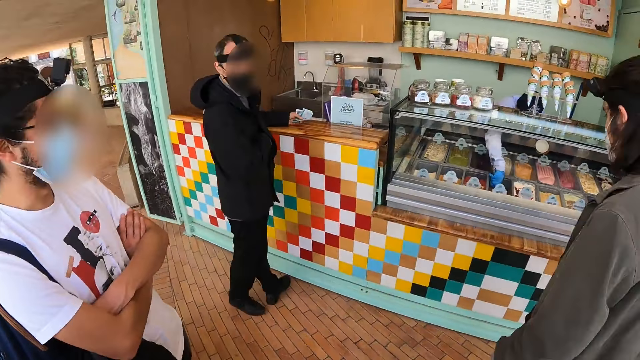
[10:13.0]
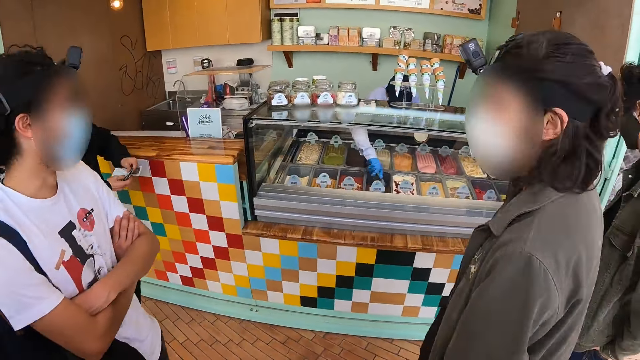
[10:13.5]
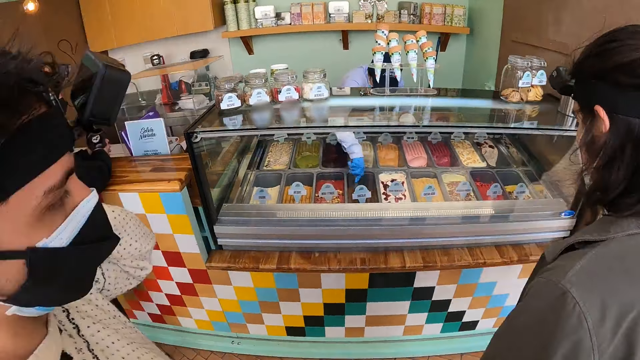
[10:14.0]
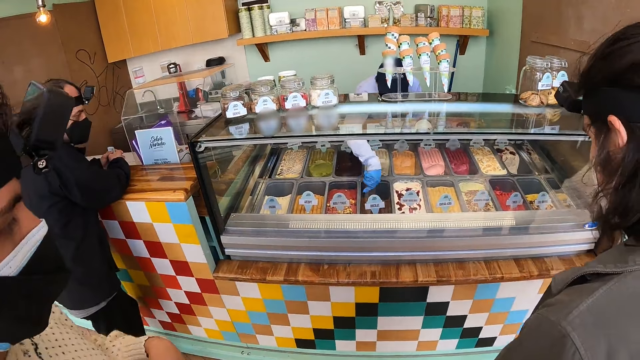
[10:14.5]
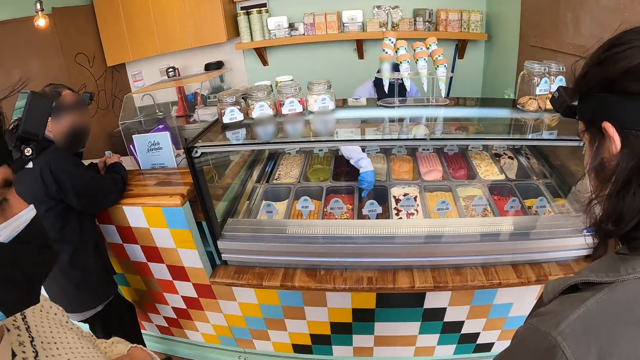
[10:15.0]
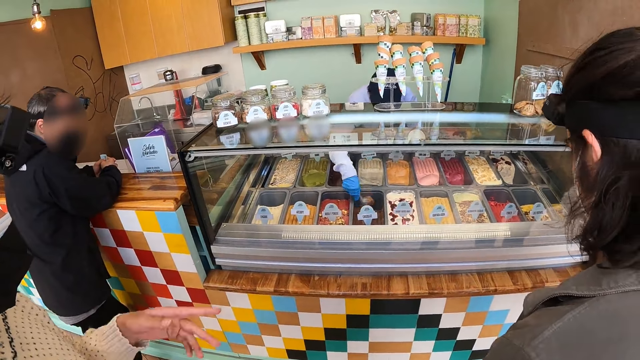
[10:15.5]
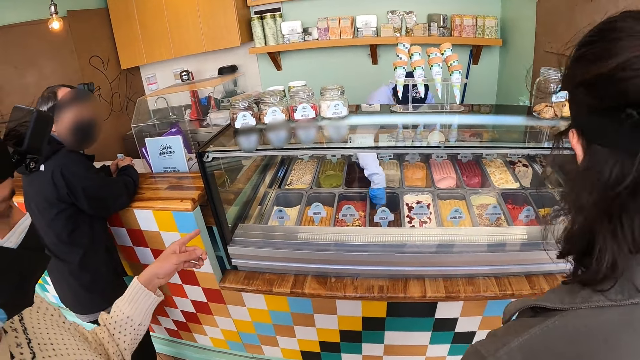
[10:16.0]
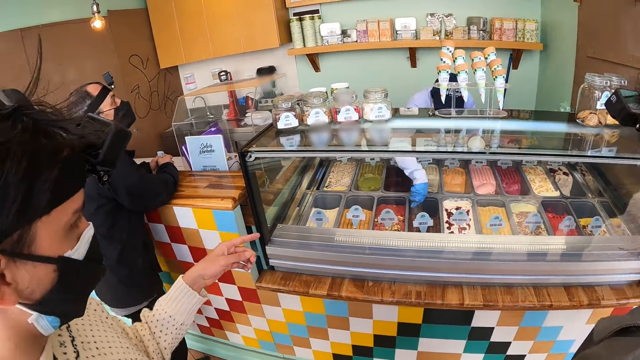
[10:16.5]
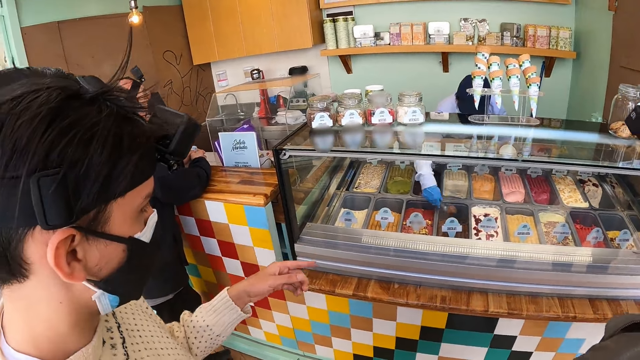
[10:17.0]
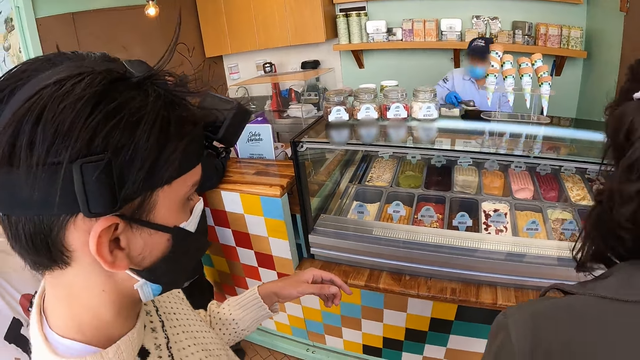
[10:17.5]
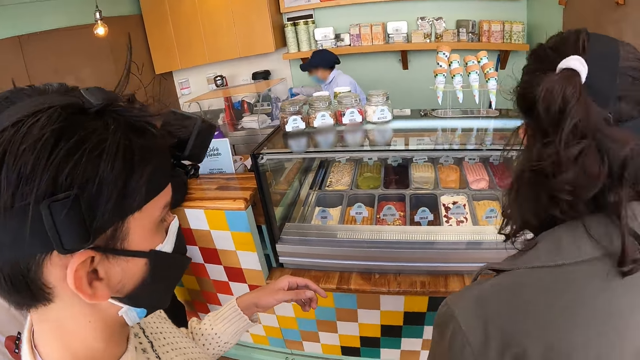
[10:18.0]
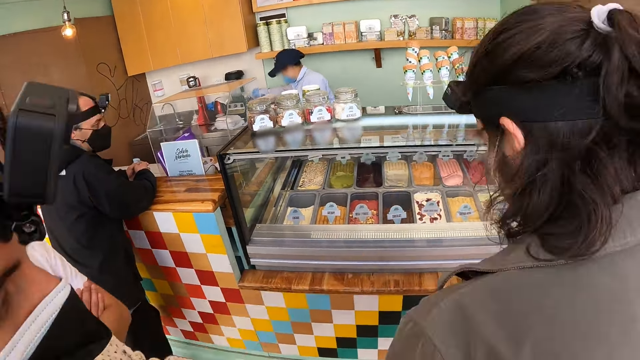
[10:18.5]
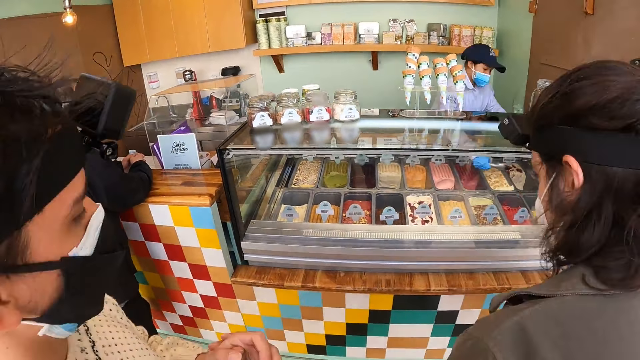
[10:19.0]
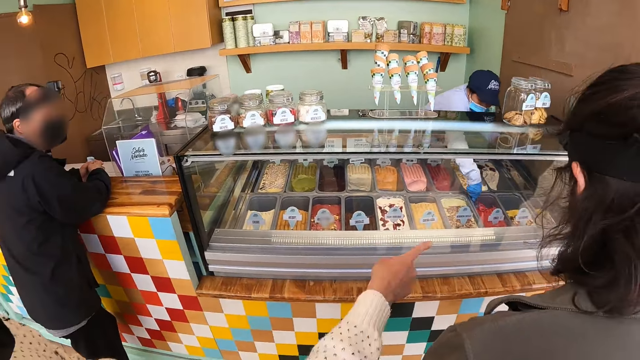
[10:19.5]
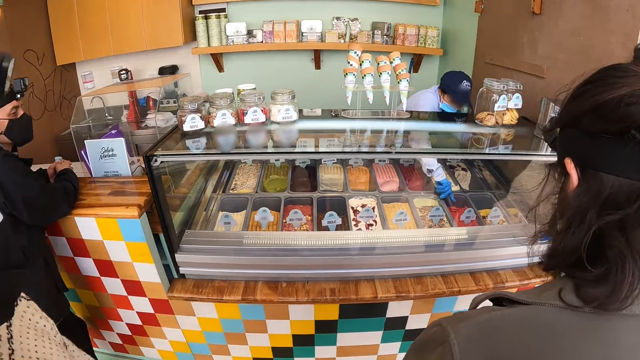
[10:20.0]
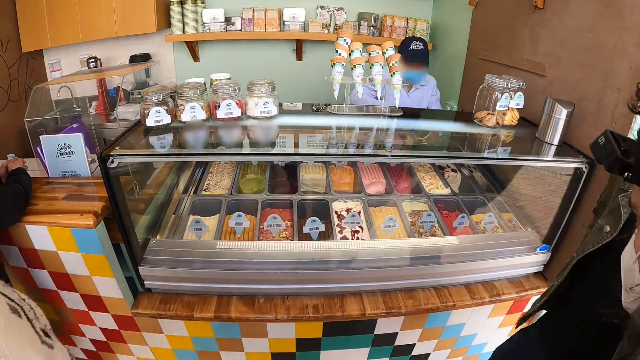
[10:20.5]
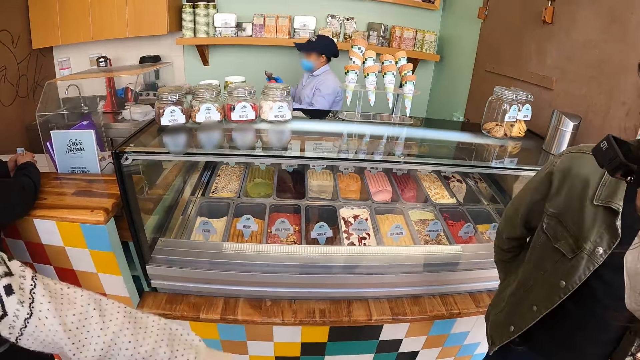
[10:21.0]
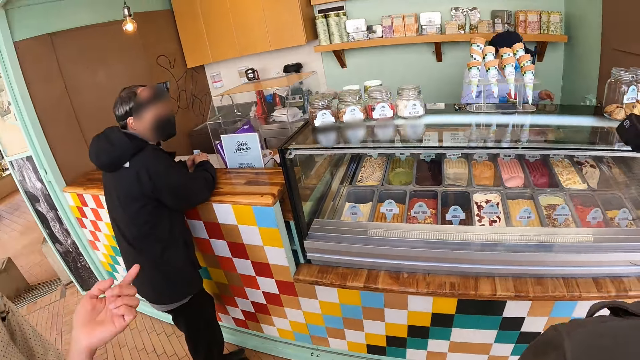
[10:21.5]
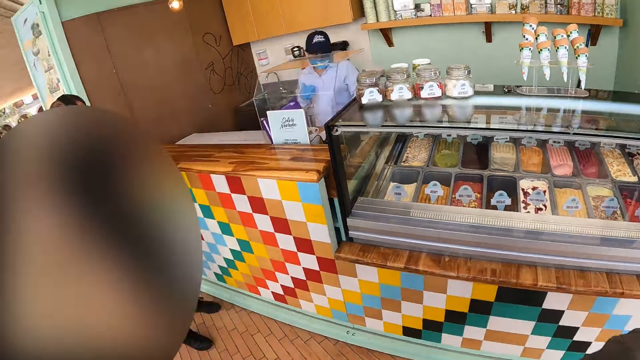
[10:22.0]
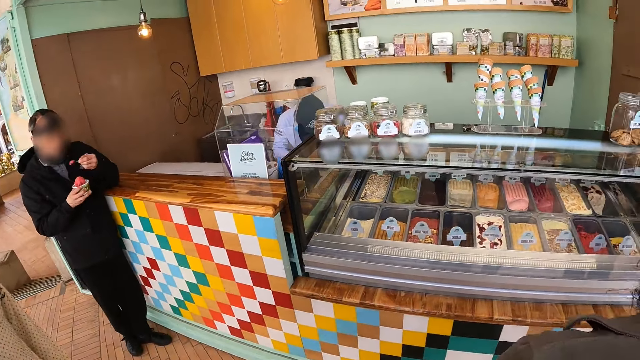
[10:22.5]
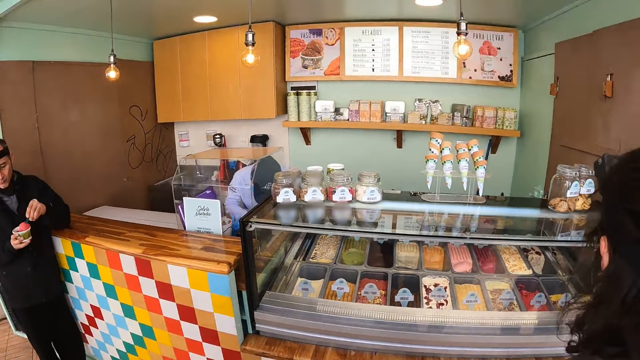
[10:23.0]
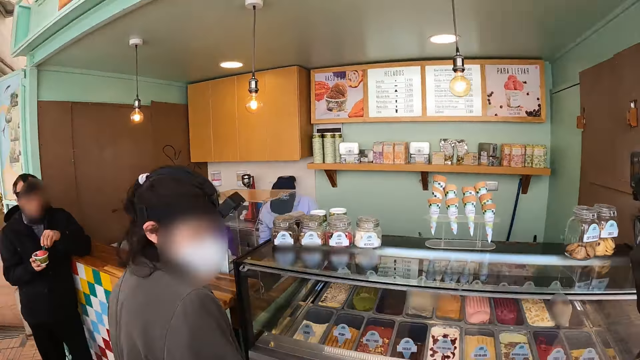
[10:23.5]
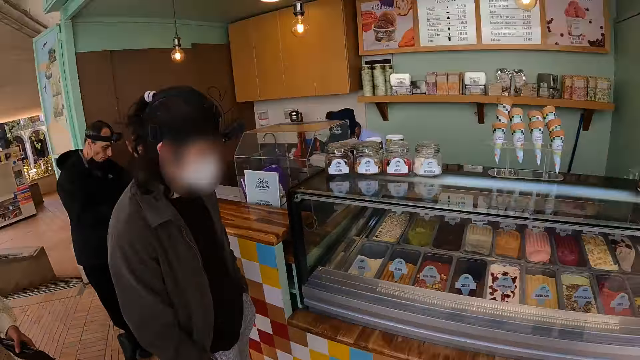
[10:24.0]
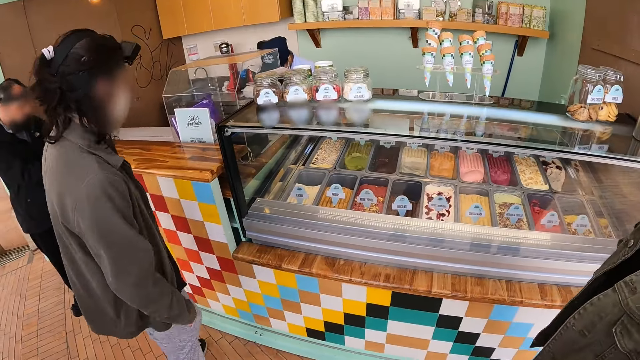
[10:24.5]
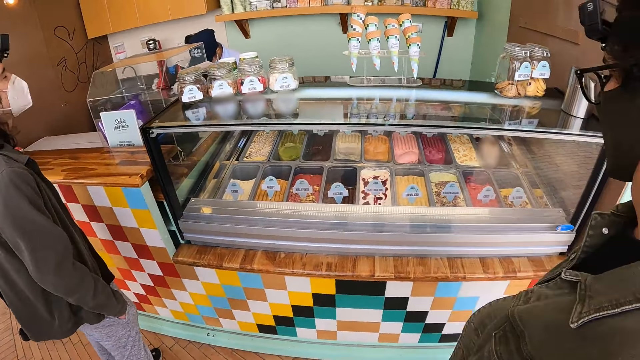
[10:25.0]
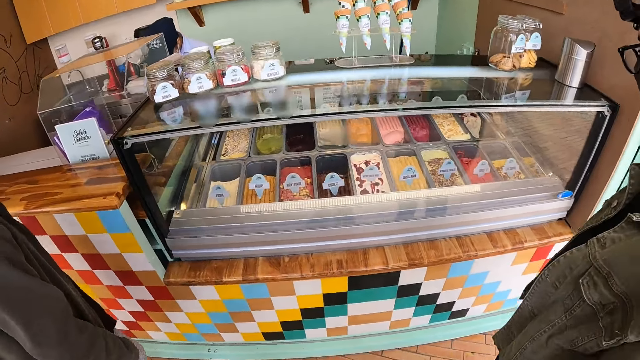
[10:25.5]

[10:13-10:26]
A person holds the money with both hands. Another person serves the ice cream. The camera wearer looks around the shop. A third person points at the ice cream. The second person holds the bucket of ice cream and puts the ice cream in the bucket. The first person holds the ice cream, holds the spoon, and eats the ice cream.

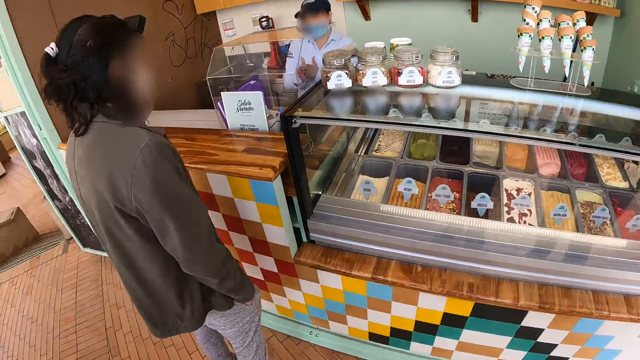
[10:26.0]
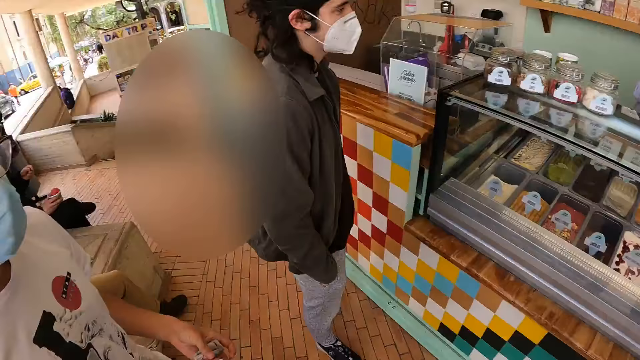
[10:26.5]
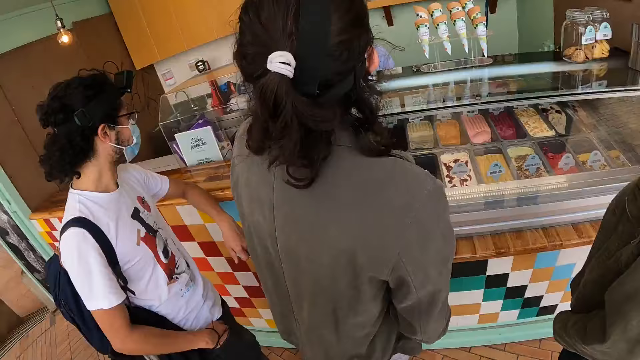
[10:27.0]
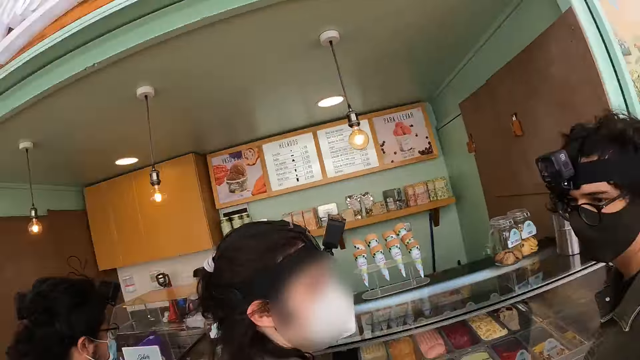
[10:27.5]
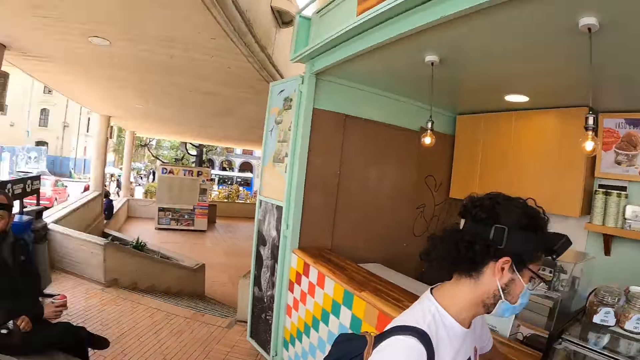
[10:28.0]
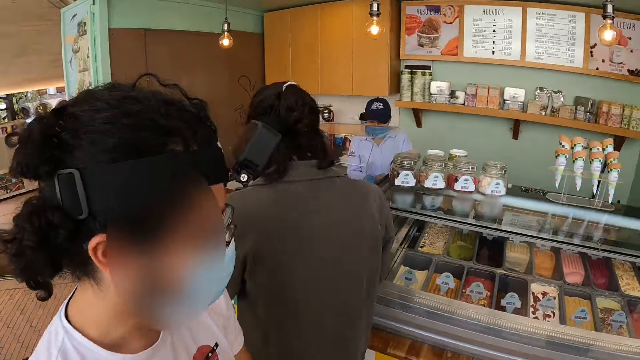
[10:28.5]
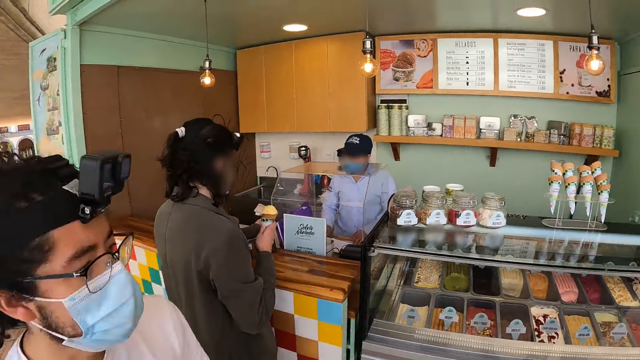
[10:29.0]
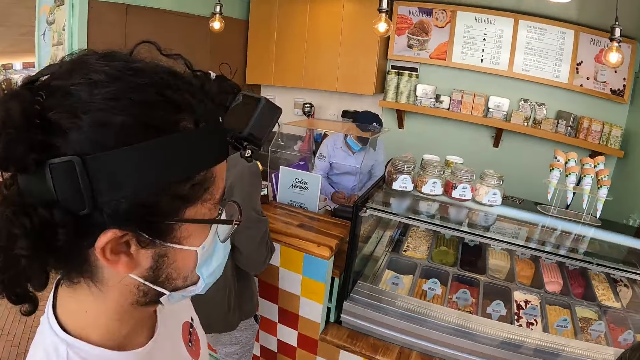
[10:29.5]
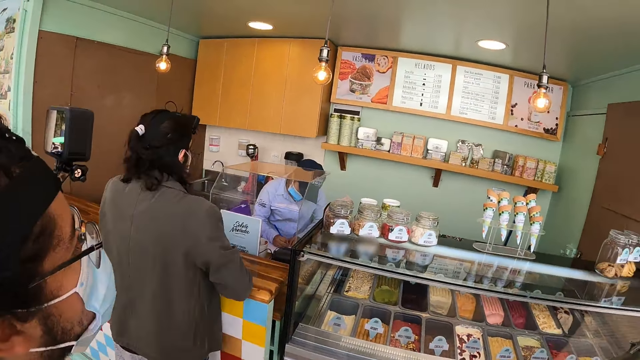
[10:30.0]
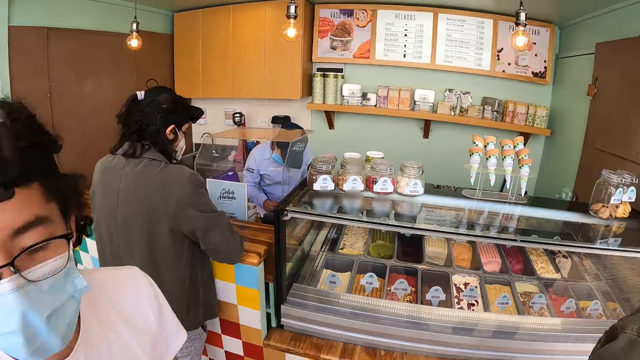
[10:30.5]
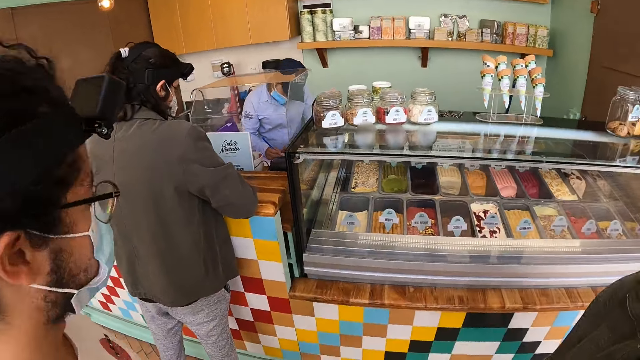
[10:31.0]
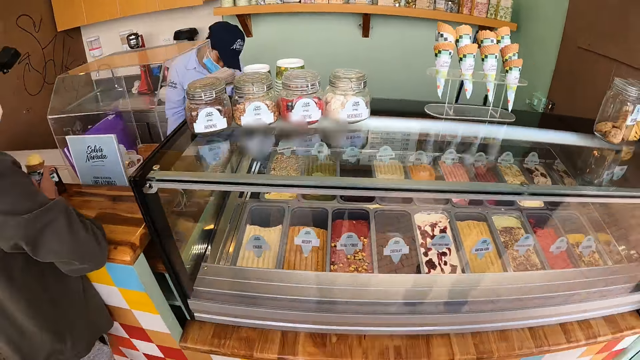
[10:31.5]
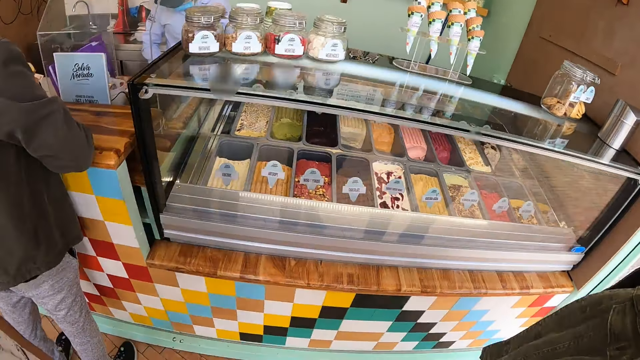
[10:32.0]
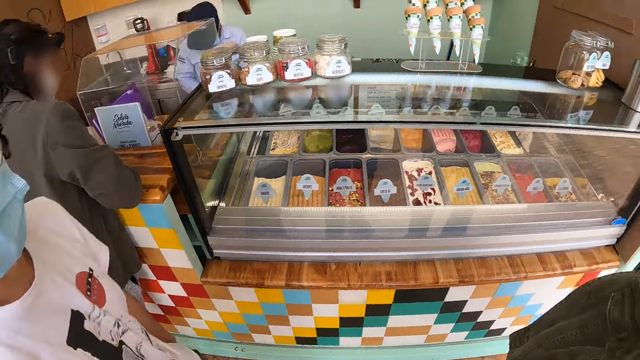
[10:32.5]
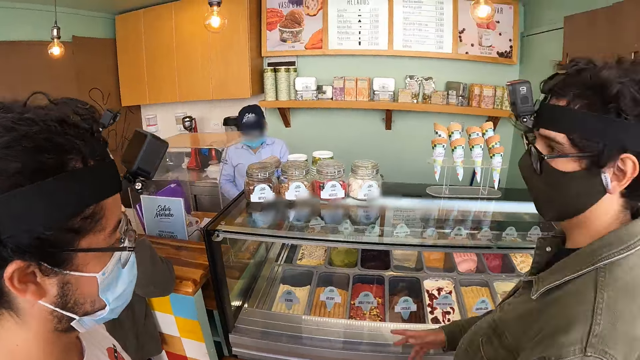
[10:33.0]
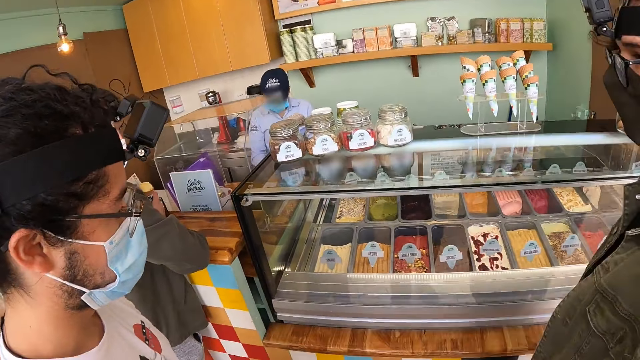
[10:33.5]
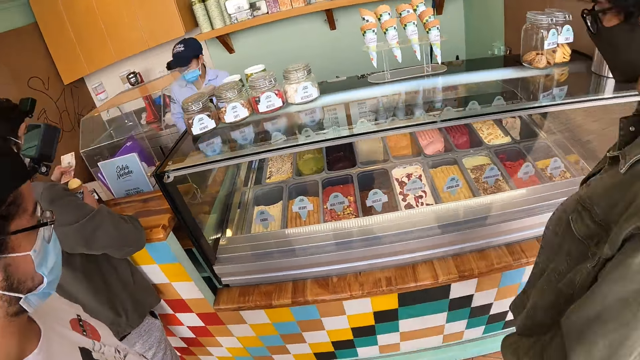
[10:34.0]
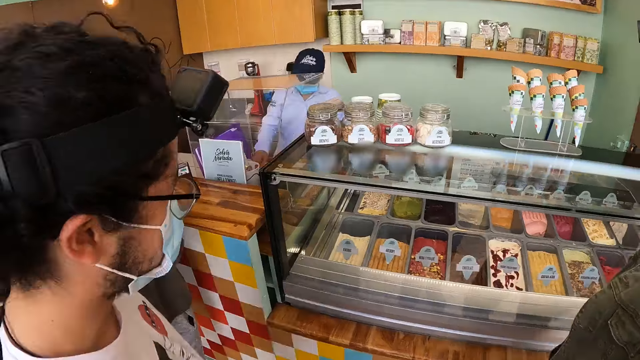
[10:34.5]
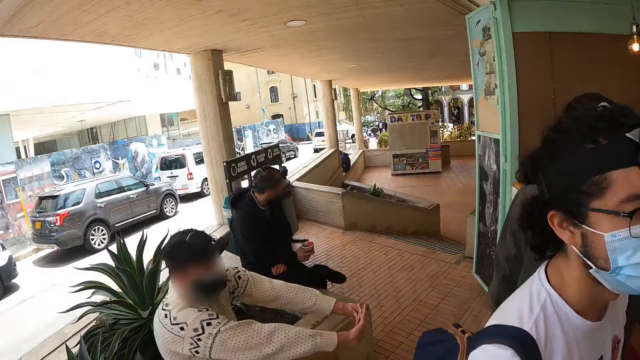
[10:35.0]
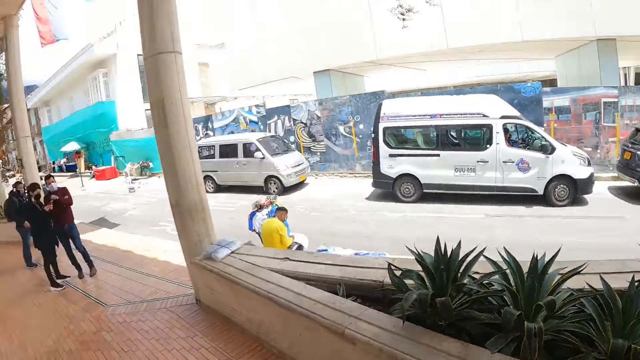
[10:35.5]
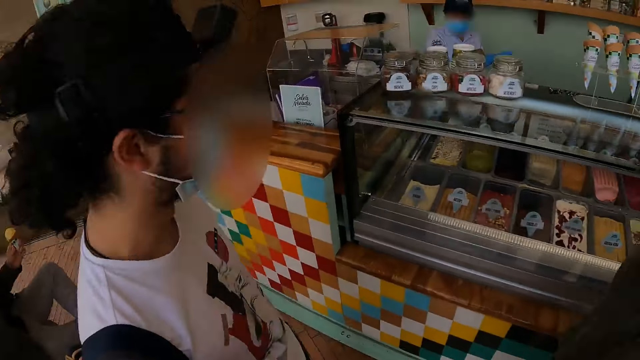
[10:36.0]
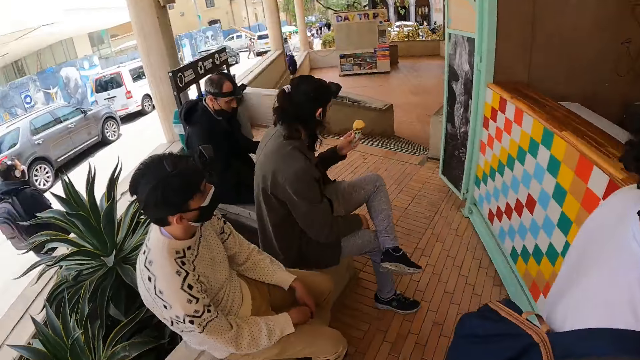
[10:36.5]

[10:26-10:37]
A person holds the money. Another person holds the phone. A third person holds the ice cream. A fourth person holds the ice cream bucket.
